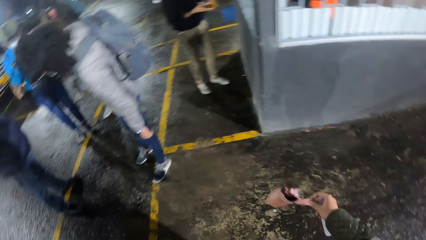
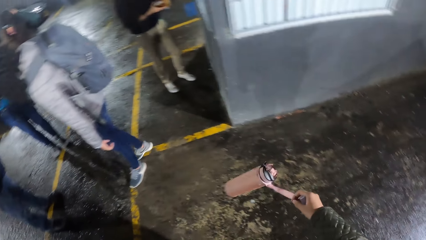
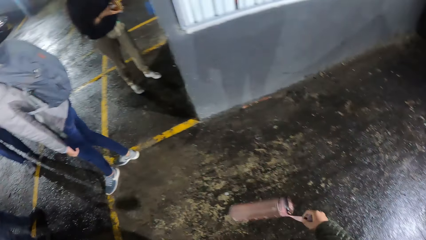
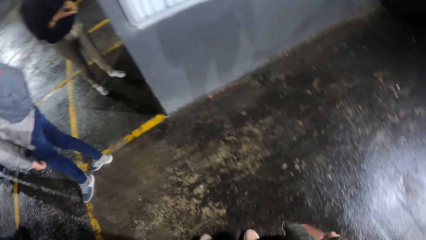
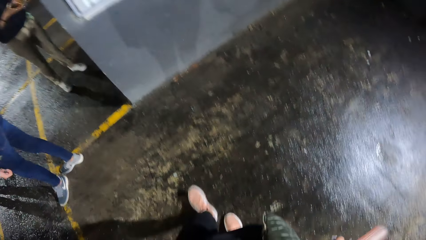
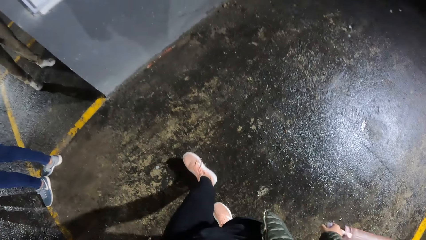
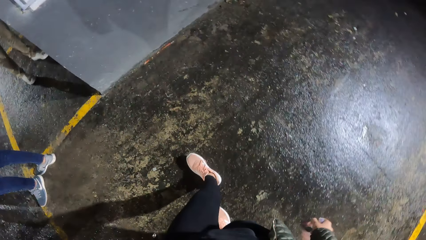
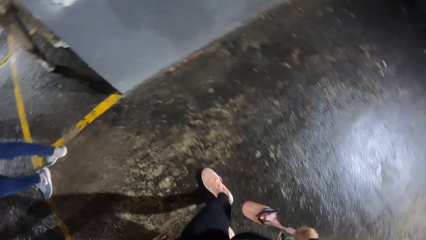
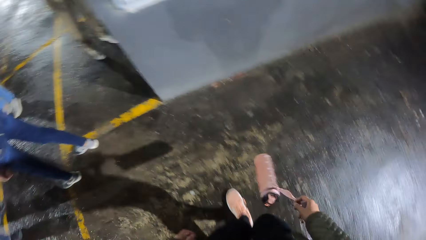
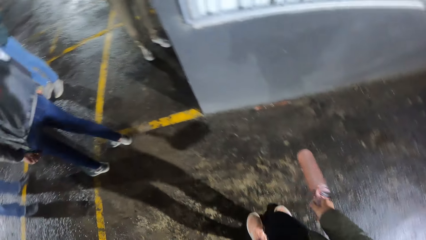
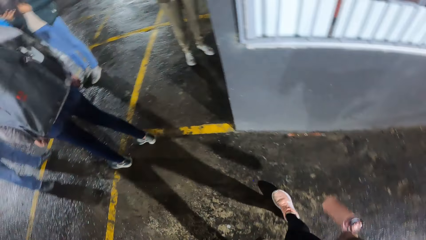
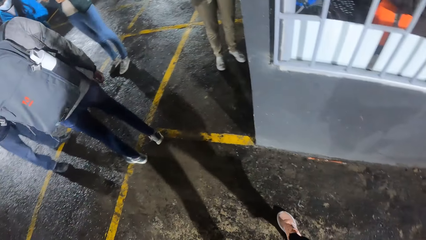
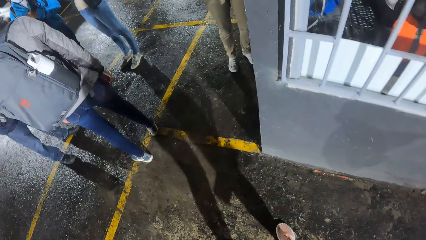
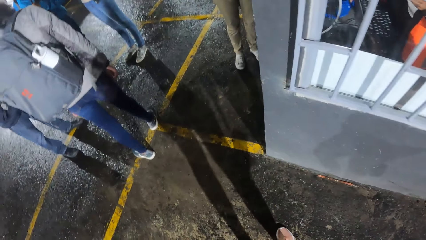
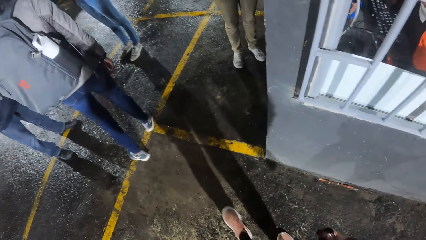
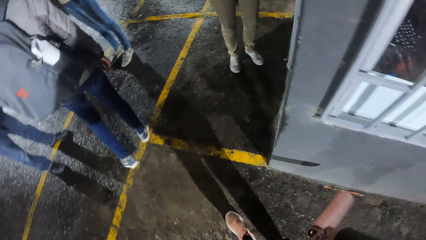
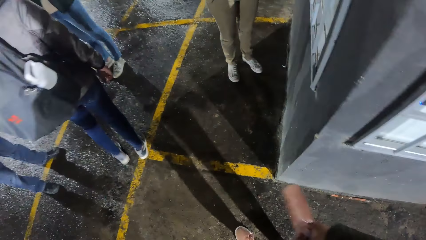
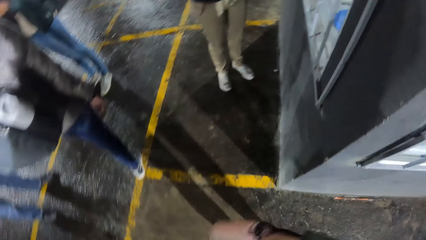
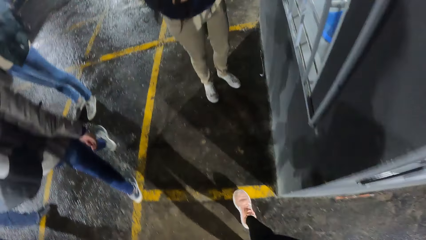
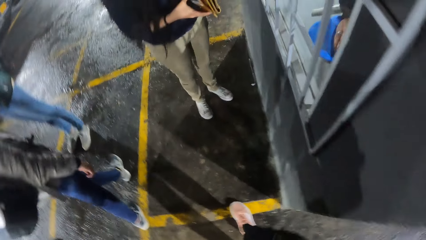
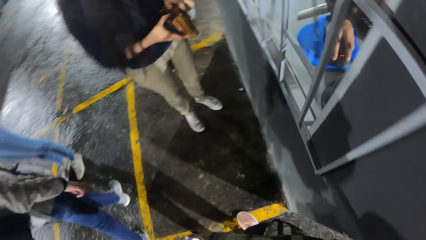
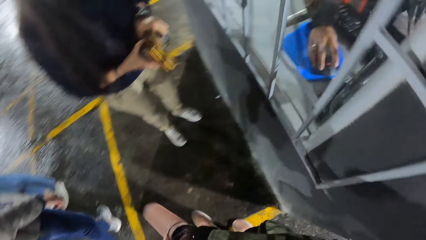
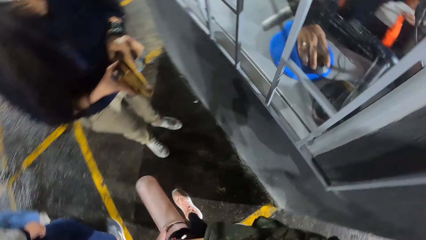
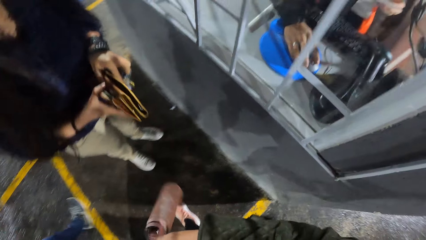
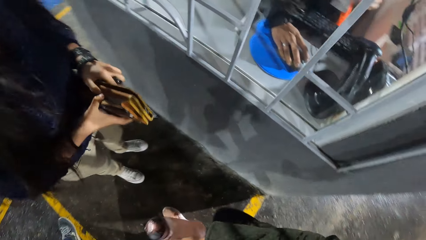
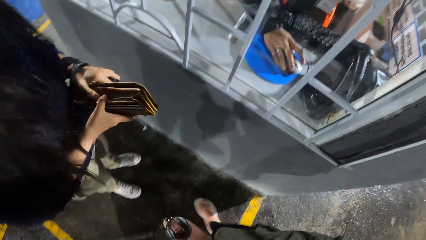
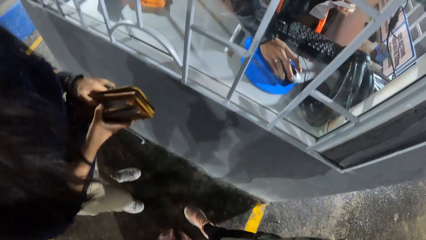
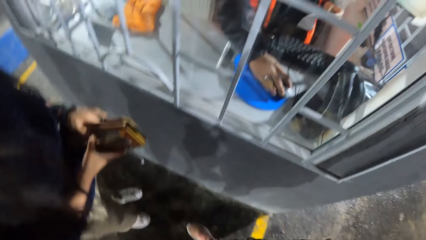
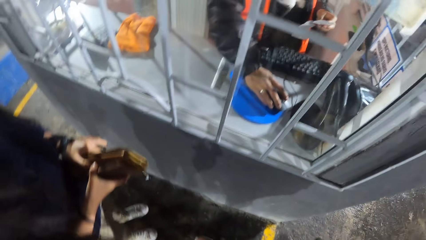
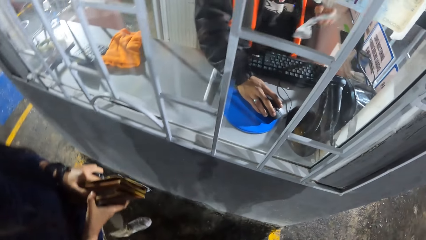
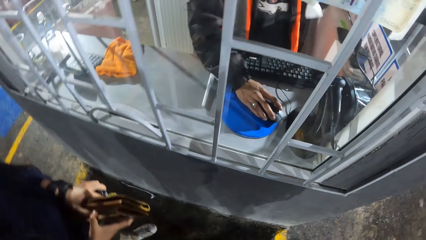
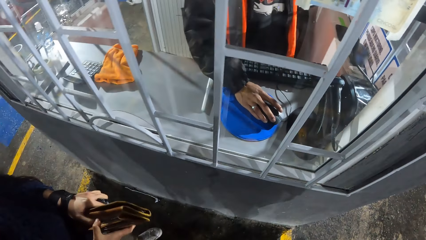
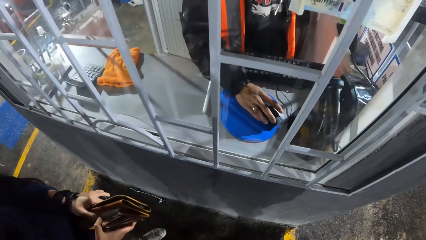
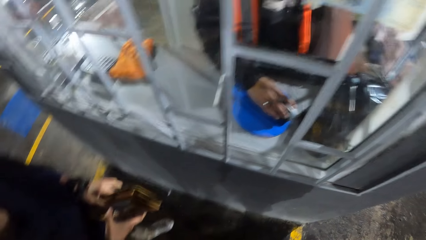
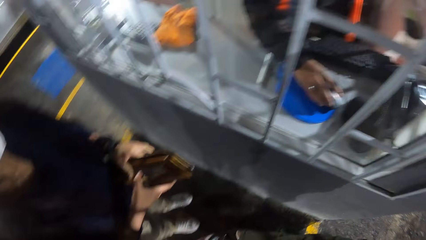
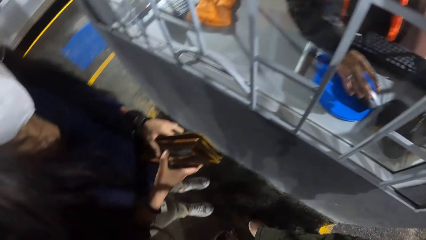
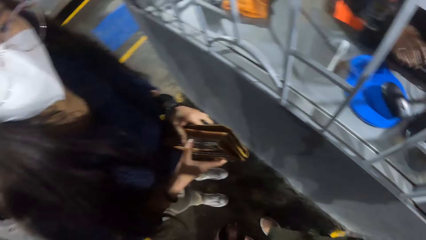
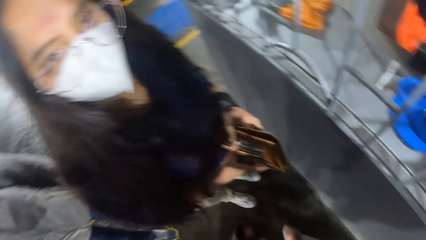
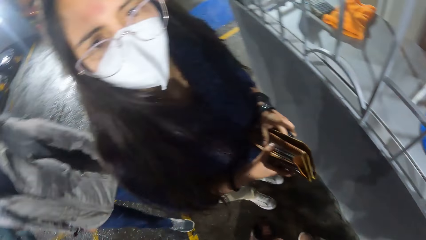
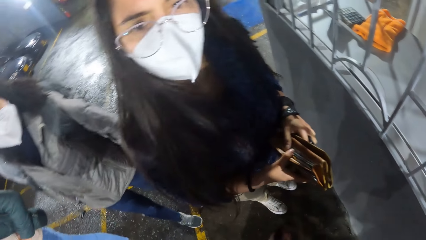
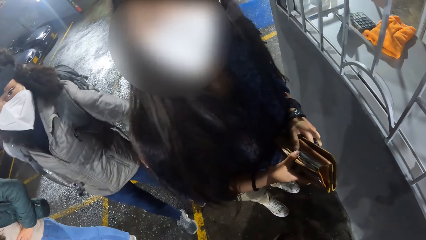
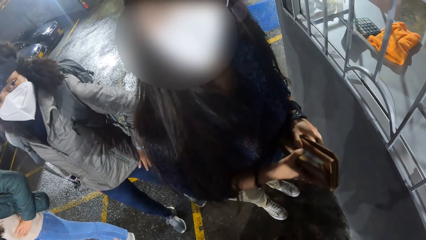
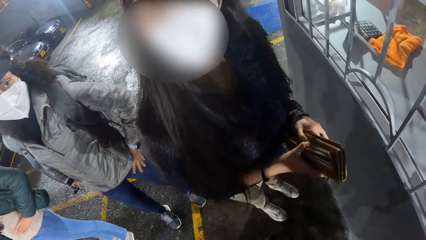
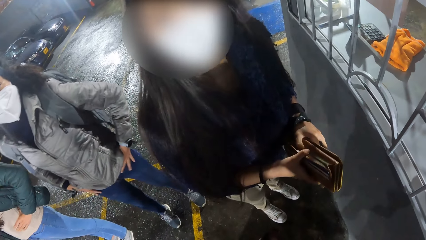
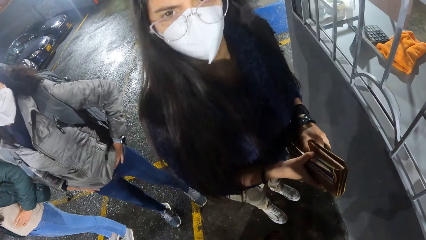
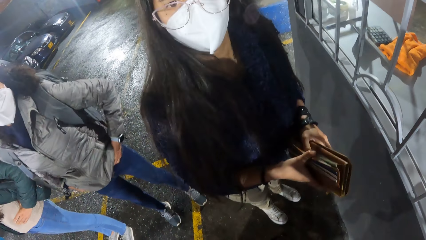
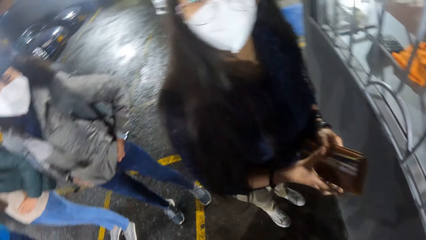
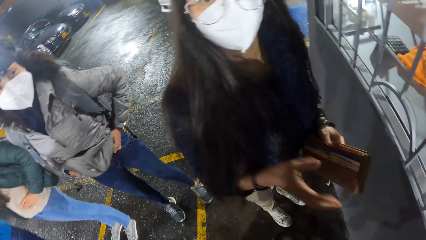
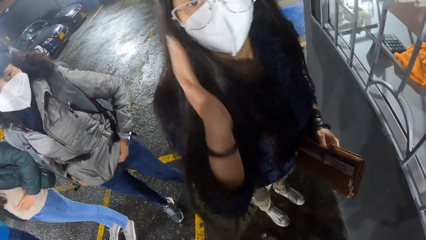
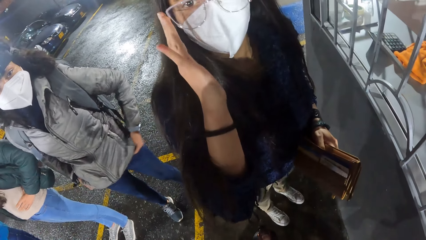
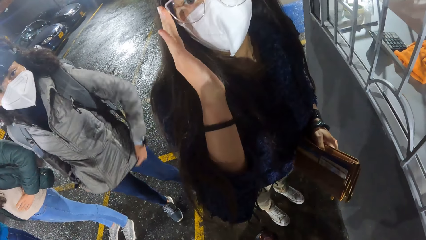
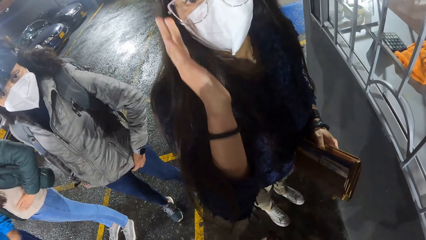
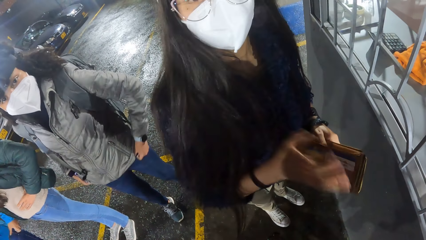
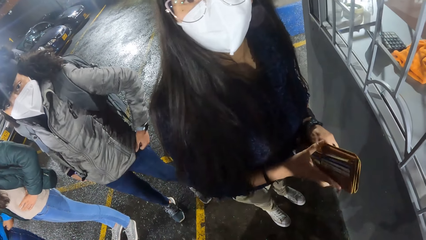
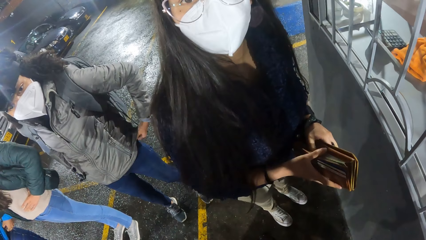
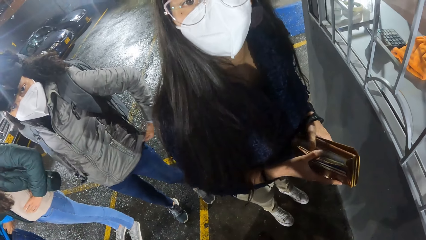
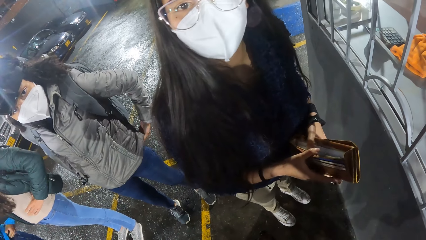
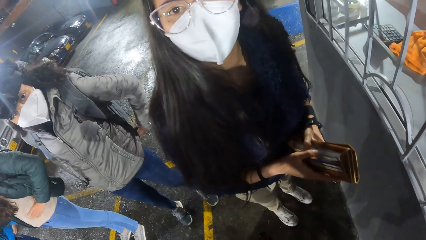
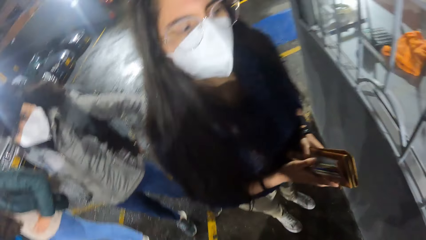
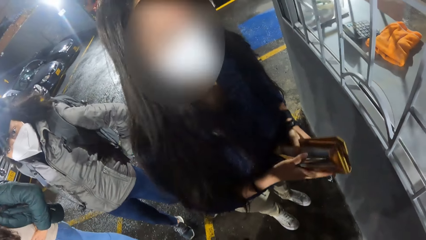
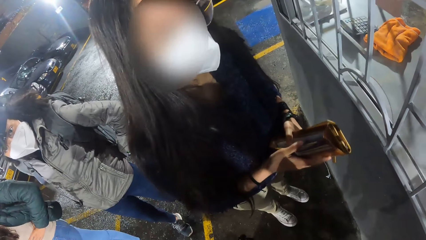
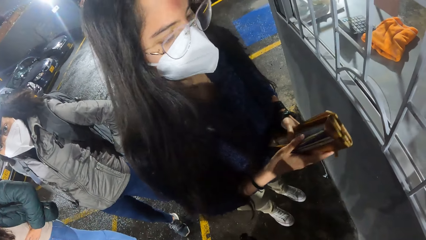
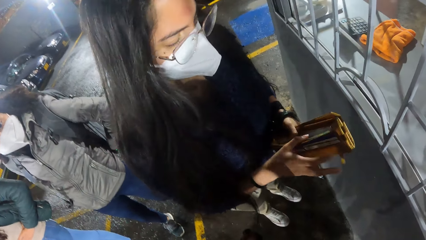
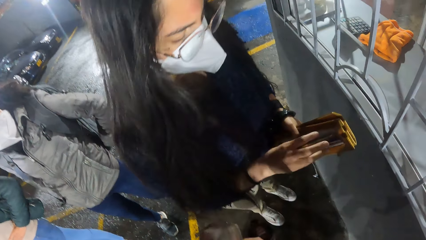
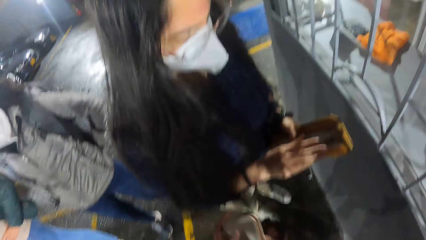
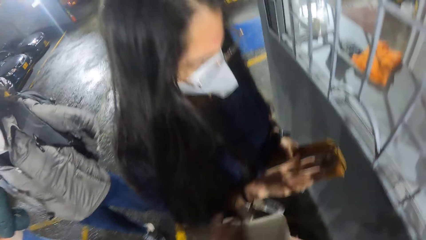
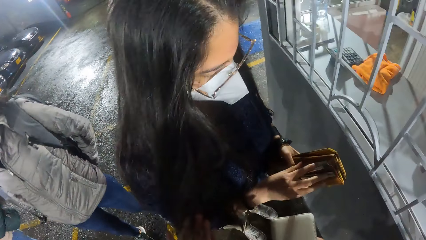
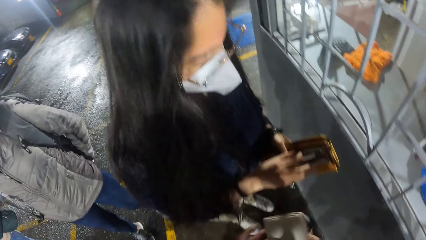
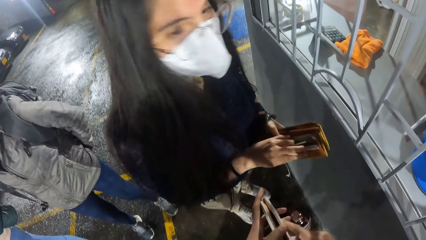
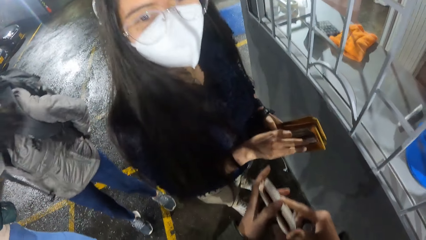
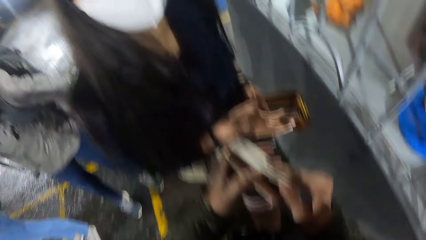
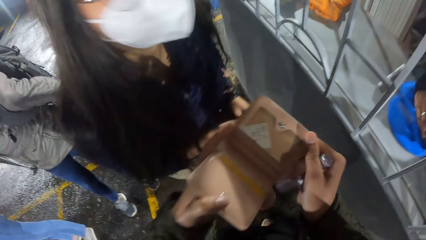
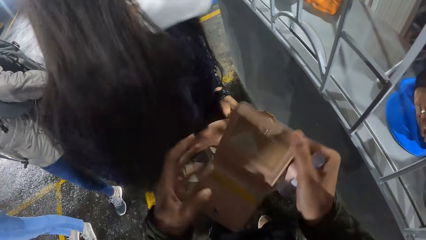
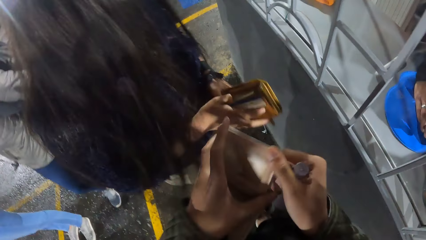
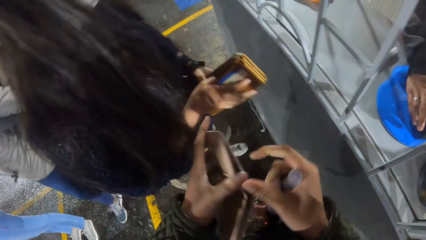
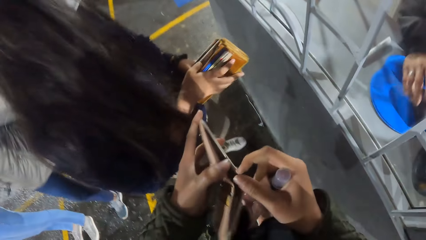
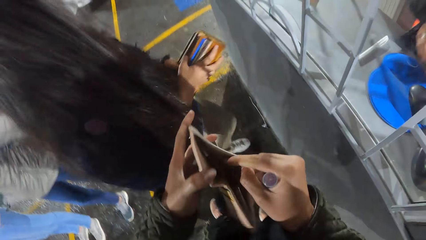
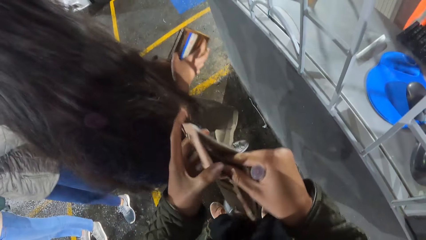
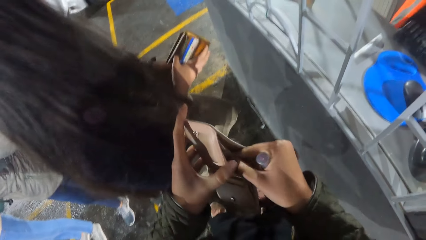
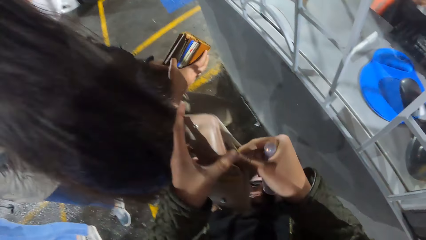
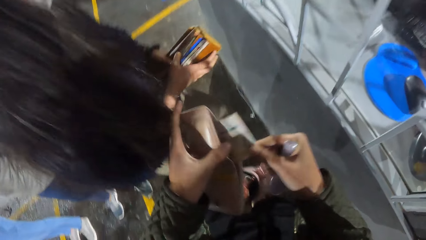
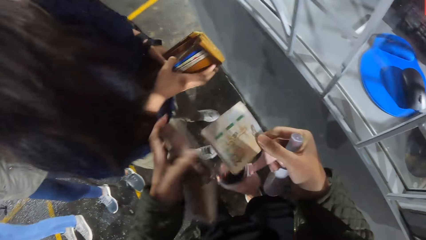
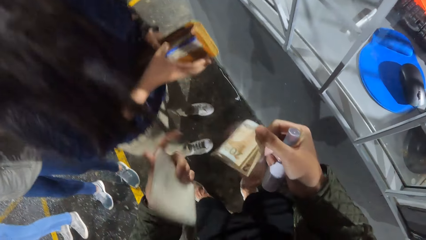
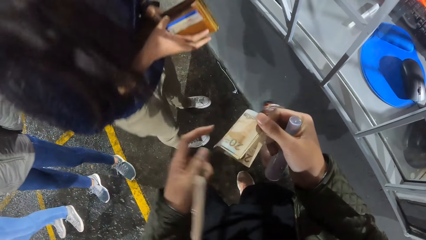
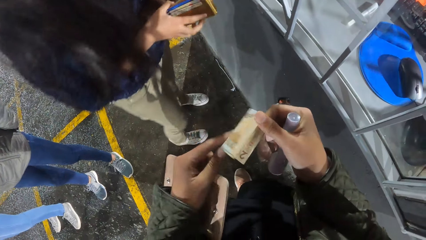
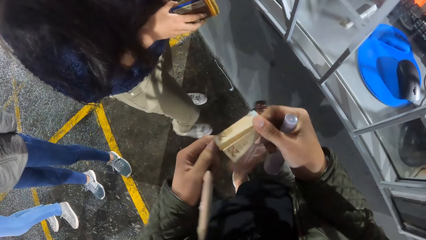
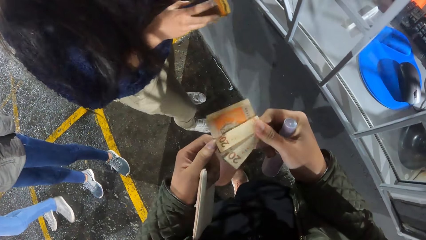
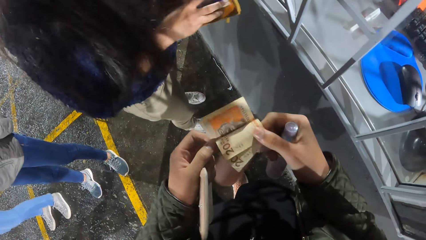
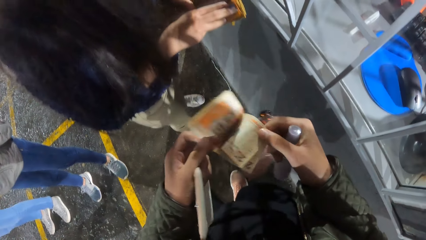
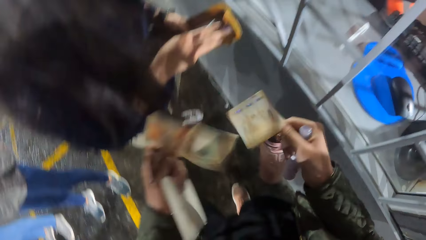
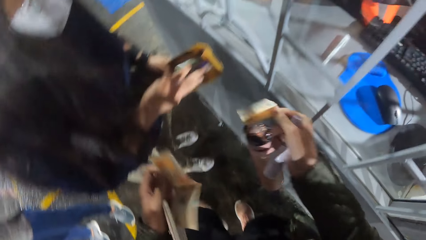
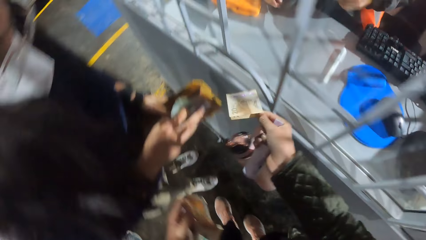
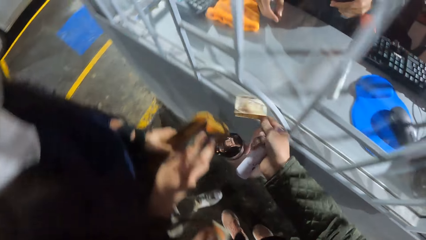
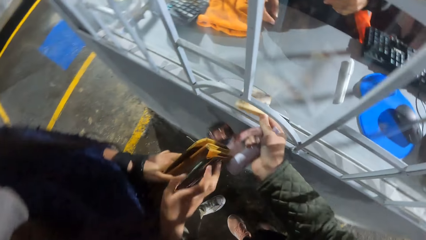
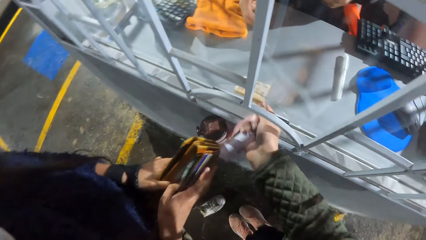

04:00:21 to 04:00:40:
The camera wearer walks on the parking lot. She interacts with a woman. The woman adjusts the glasses on her face with her right hand. The camera wearer looks around. She opens a wallet with her right hand. She removes money from the wallet with her right hand. She separates the money with both hands.
